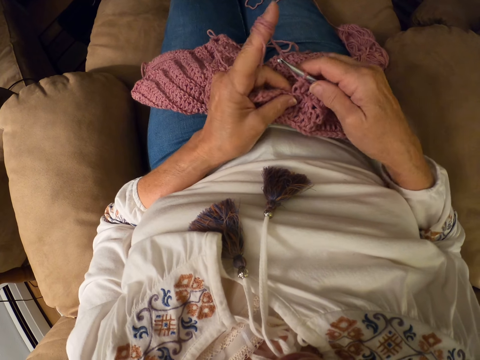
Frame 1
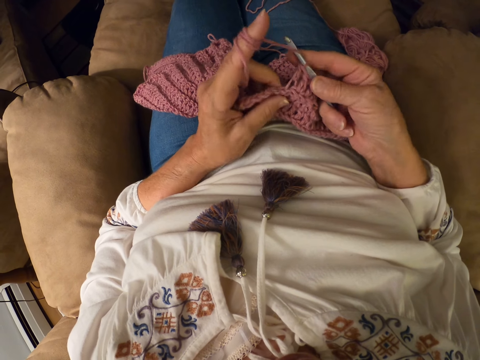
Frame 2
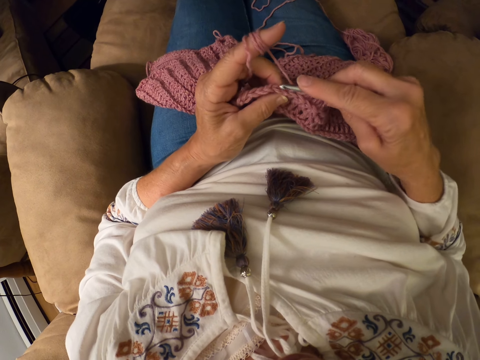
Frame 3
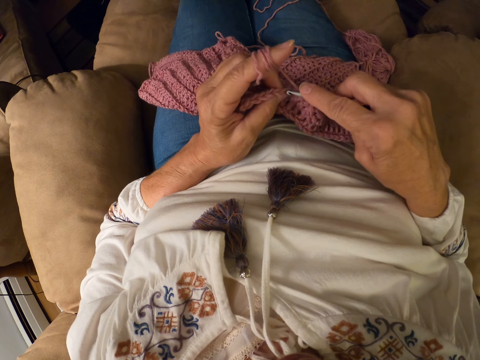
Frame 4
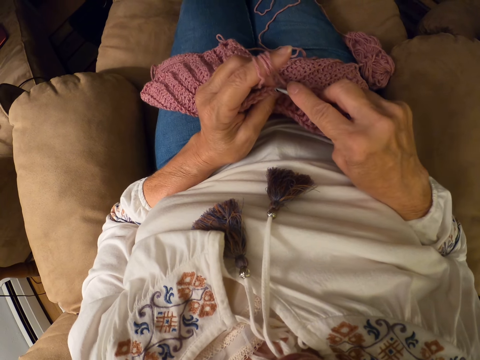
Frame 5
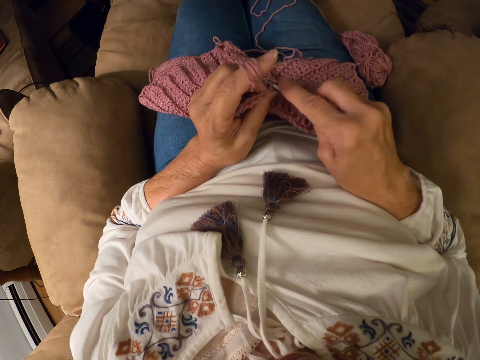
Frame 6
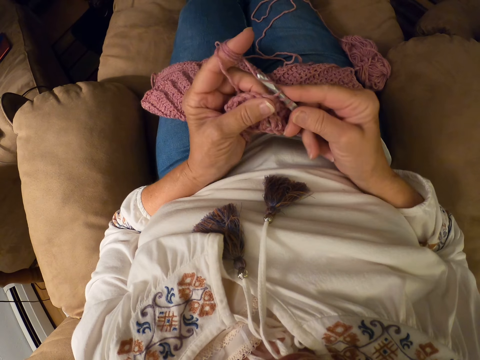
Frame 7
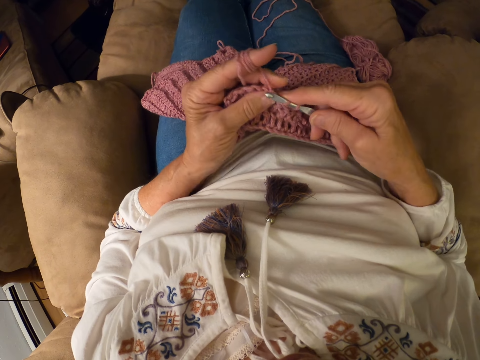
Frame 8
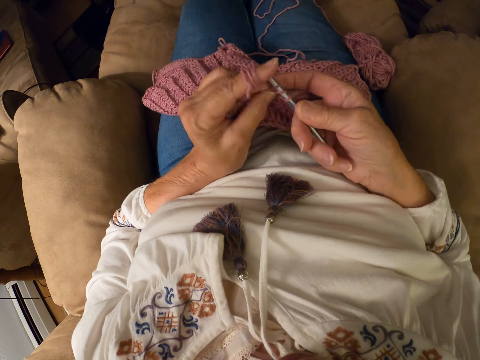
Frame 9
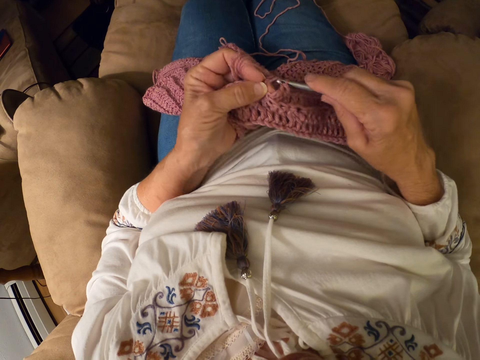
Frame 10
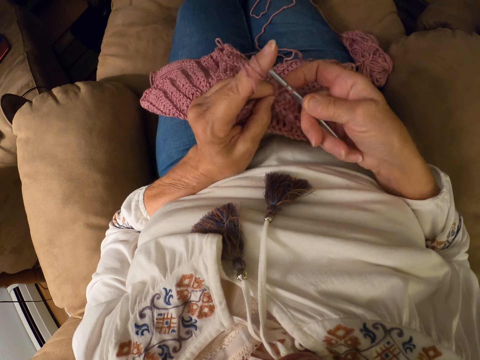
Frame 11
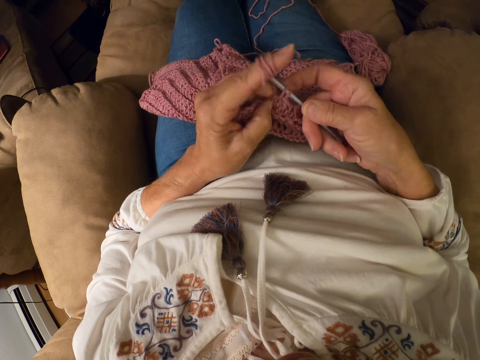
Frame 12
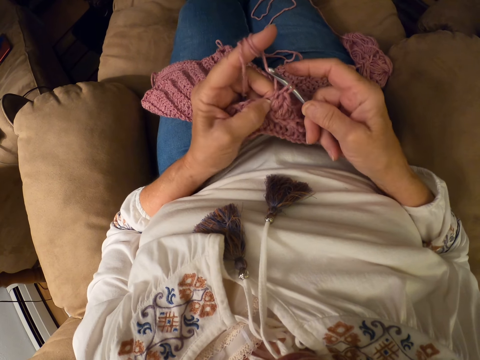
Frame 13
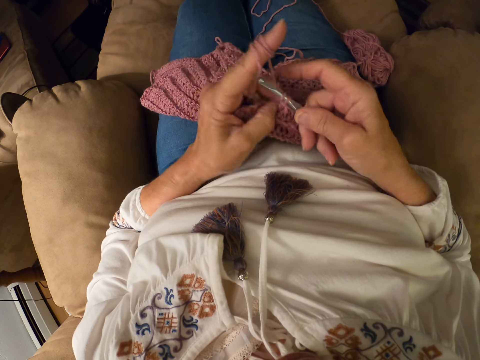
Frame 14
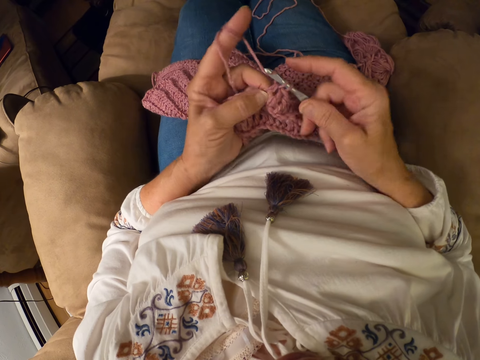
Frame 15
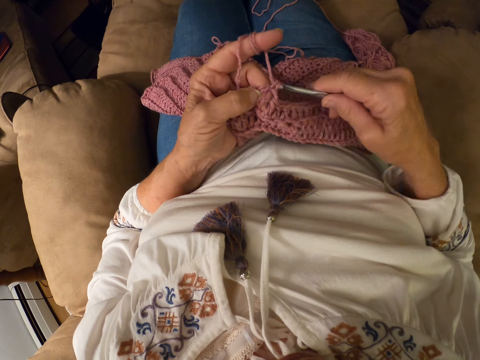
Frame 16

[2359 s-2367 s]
The camera wearer crochets the yarn with the crochet hook.

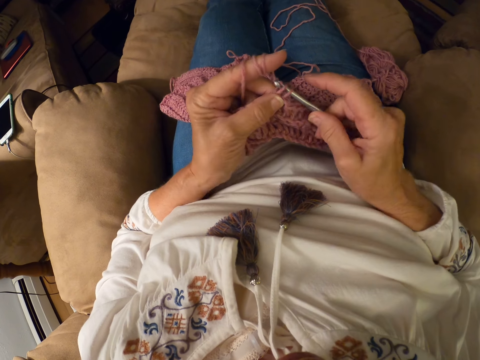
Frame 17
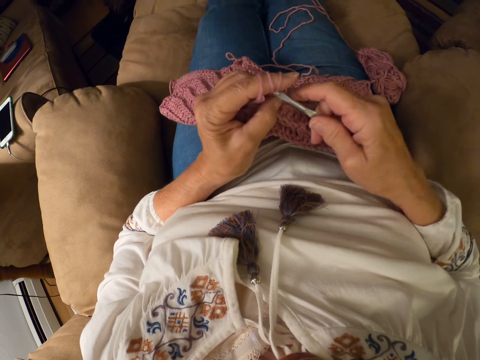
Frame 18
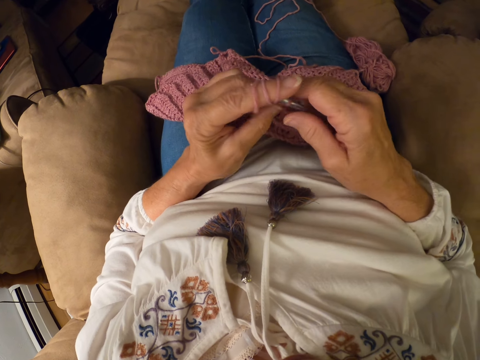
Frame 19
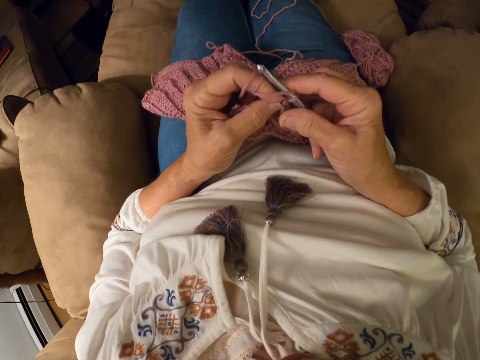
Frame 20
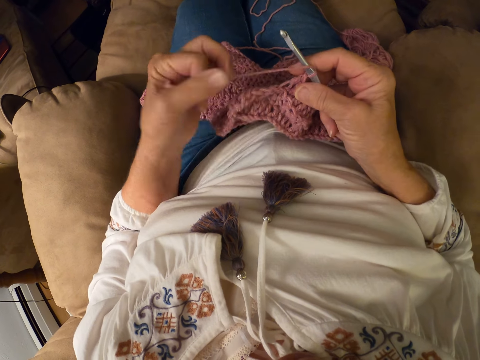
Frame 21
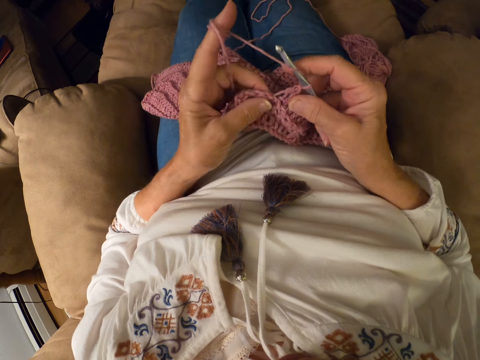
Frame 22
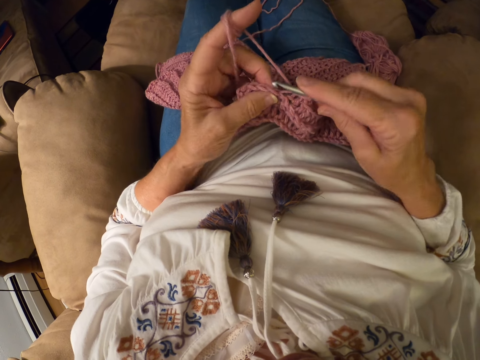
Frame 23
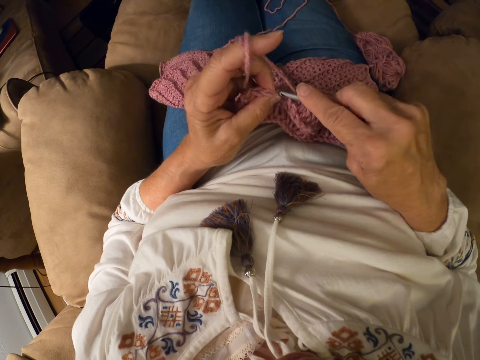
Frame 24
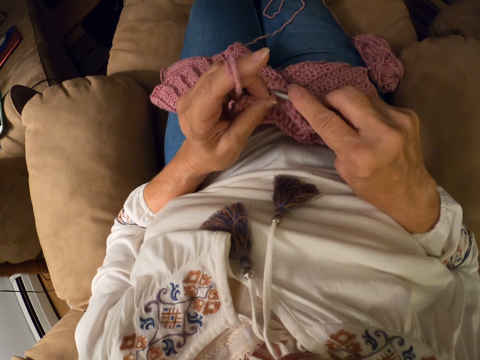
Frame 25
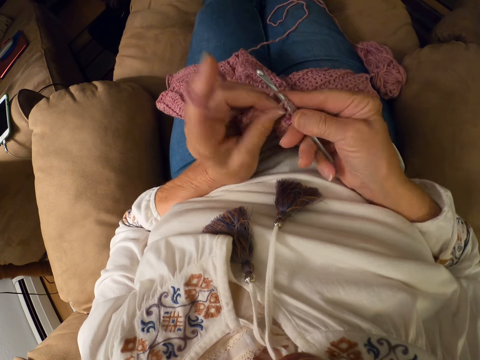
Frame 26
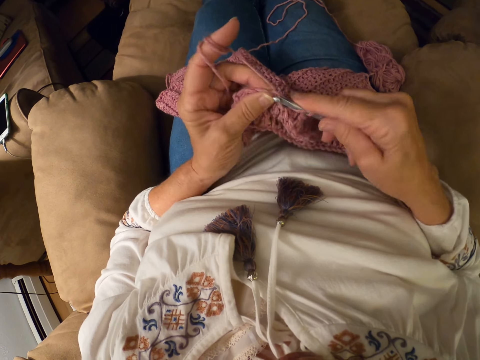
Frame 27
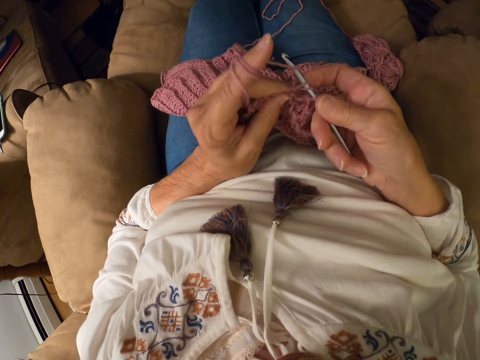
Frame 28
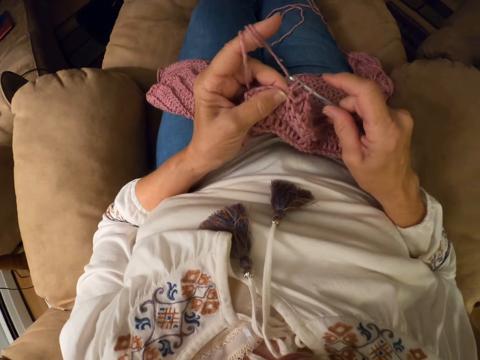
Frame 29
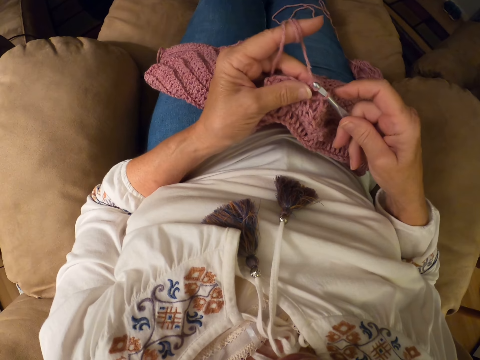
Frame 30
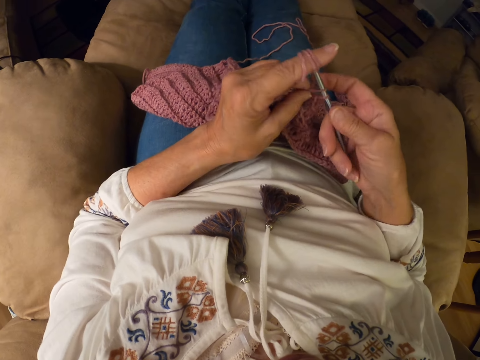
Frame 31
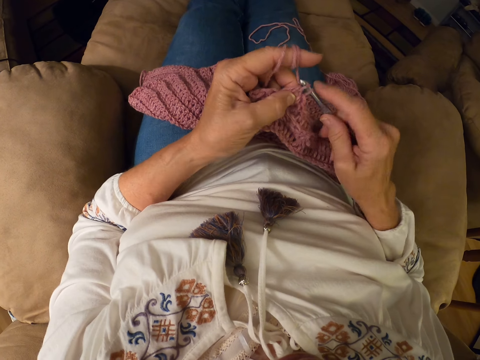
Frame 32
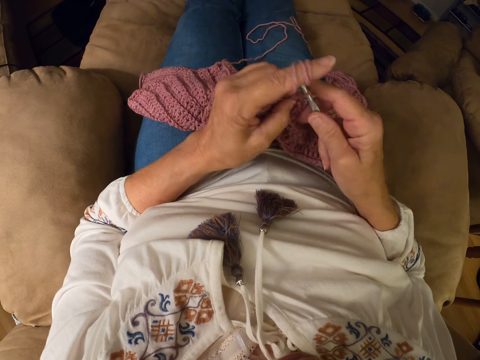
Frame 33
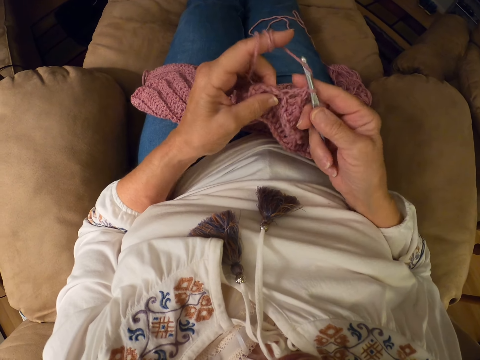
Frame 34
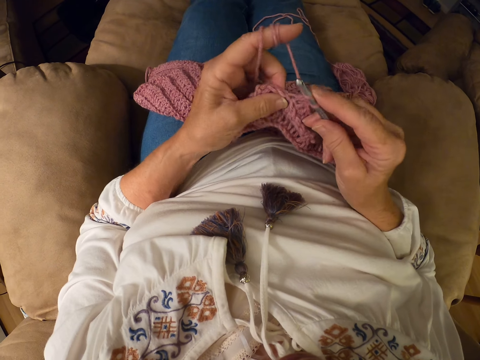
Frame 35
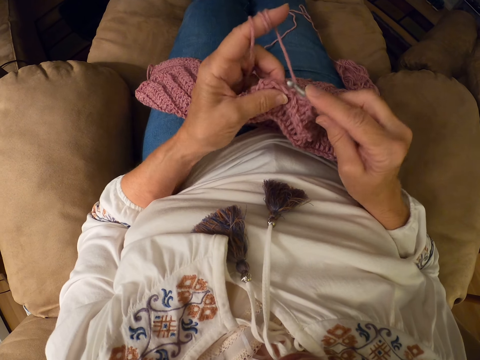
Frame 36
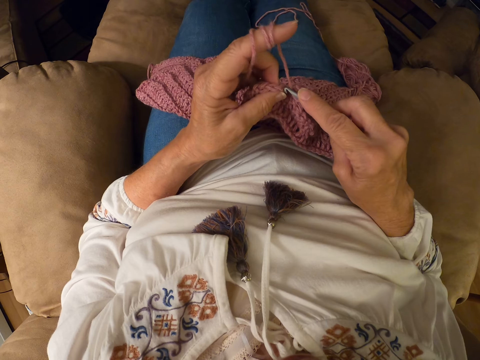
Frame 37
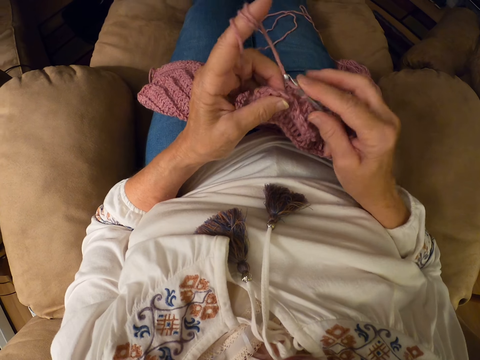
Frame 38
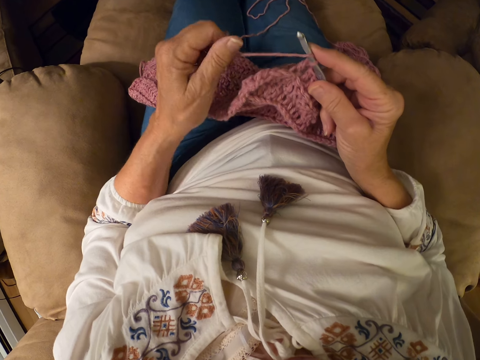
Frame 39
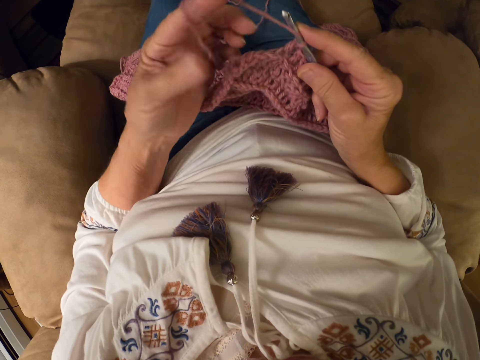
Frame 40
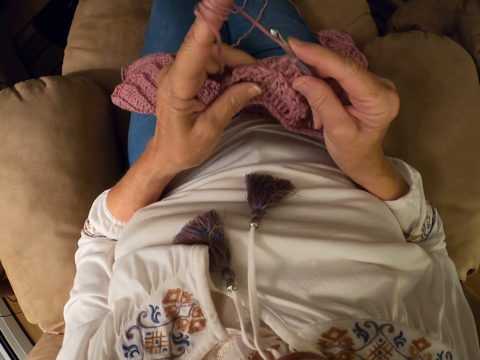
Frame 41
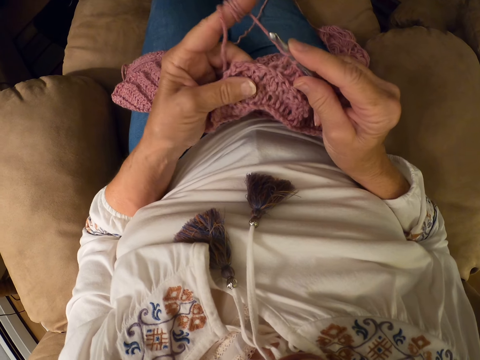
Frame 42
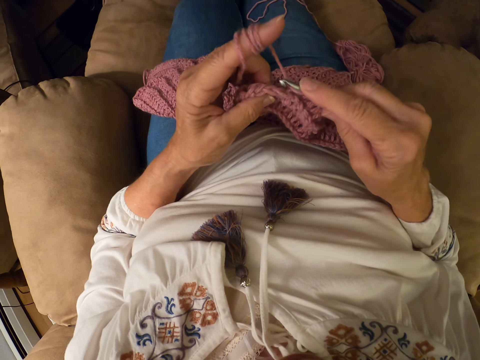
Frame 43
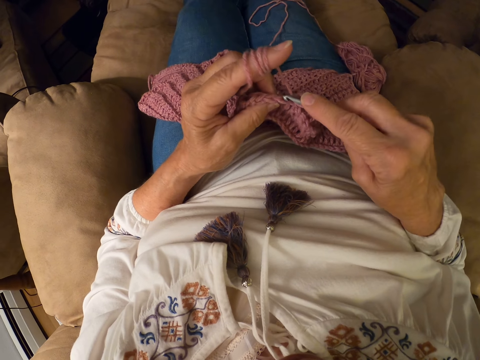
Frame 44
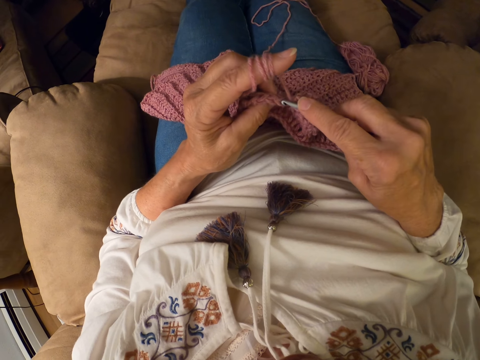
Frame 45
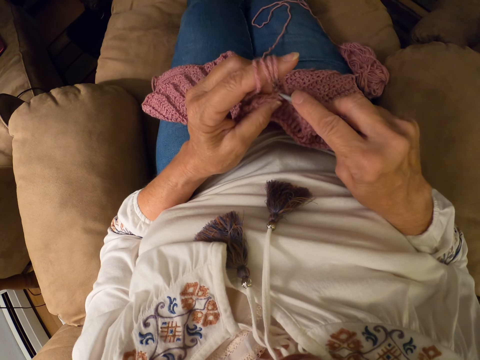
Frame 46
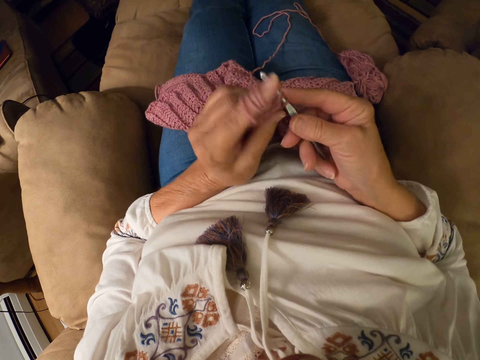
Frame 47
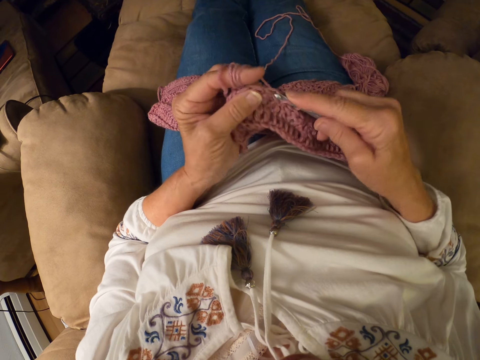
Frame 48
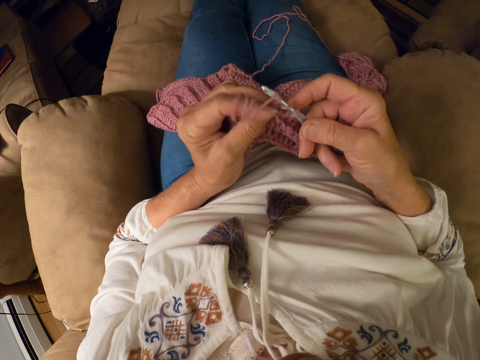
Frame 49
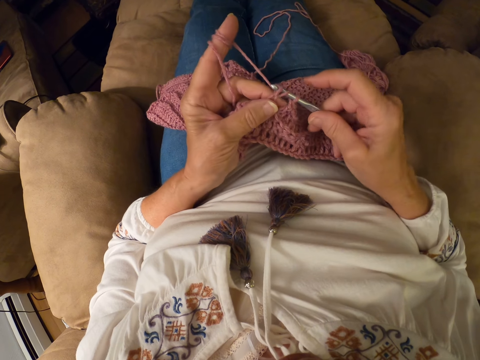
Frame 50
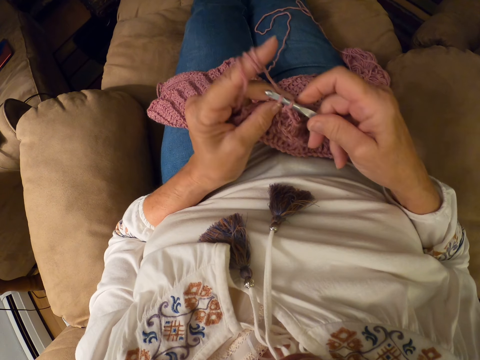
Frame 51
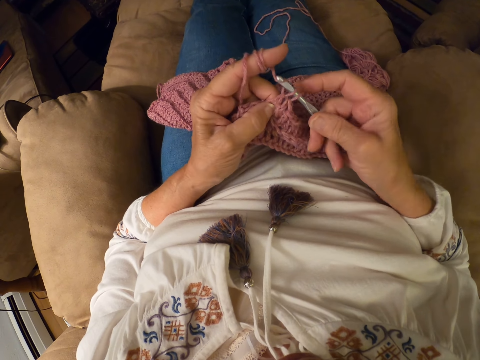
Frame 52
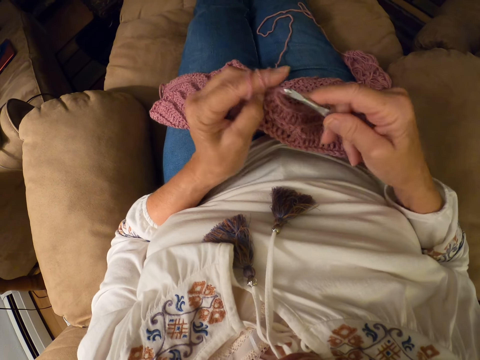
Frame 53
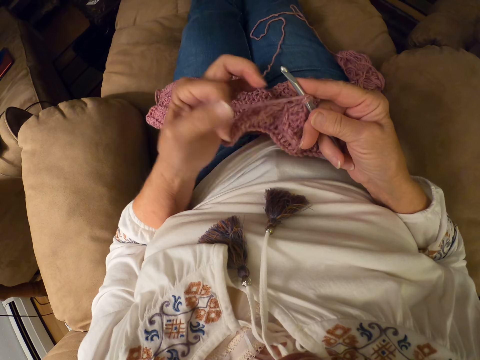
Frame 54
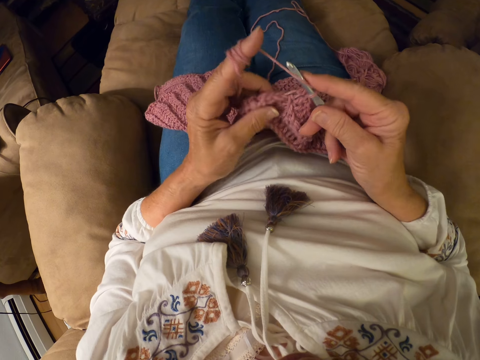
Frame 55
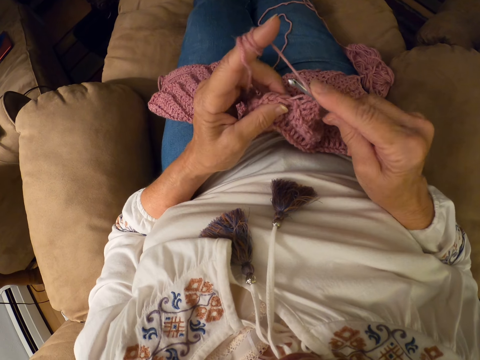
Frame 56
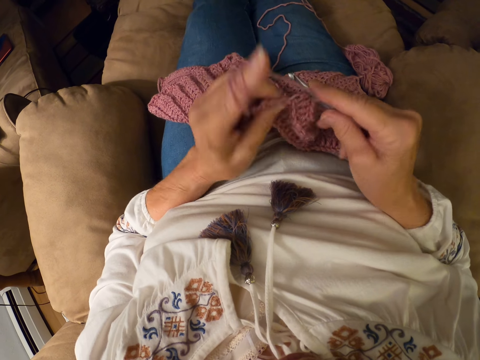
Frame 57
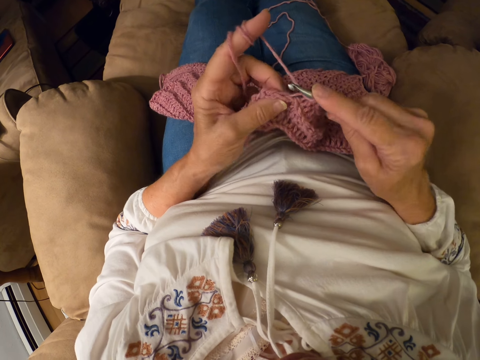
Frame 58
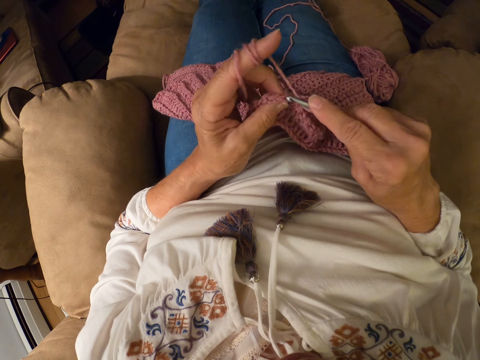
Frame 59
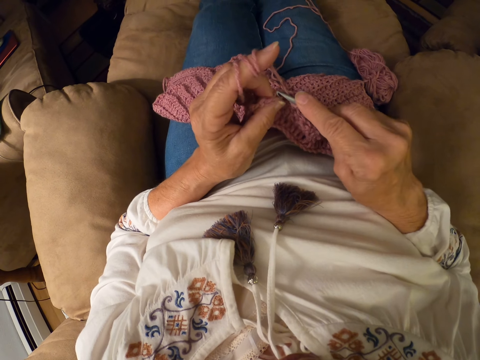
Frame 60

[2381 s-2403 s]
The camera wearer rolls the yarn with her left index finger. She crochets the yarn with the crochet hook. She rolls the yarn with her left index finger. She crochets the yarn with the crochet hook.
